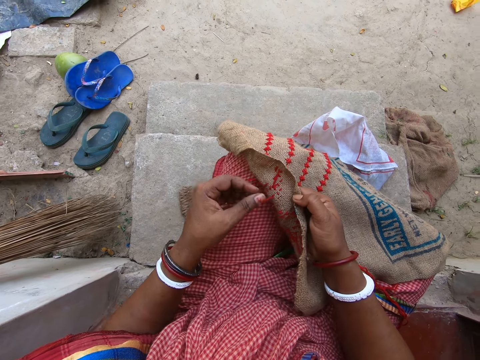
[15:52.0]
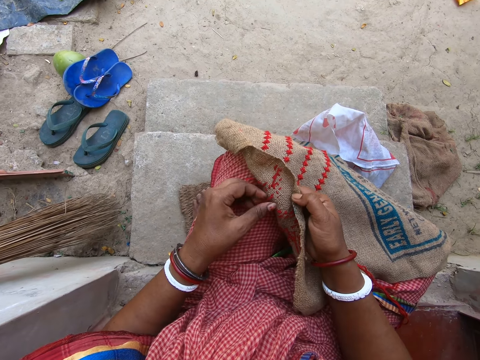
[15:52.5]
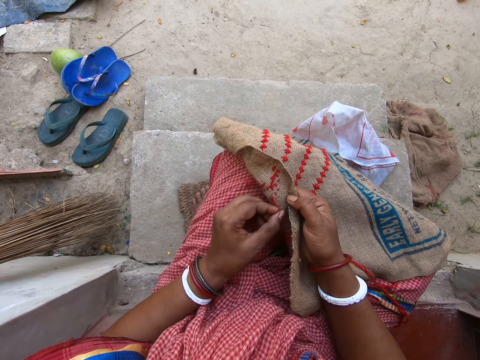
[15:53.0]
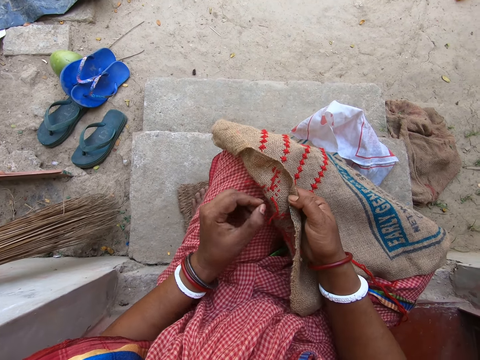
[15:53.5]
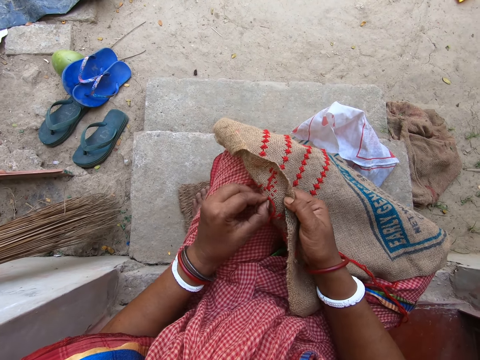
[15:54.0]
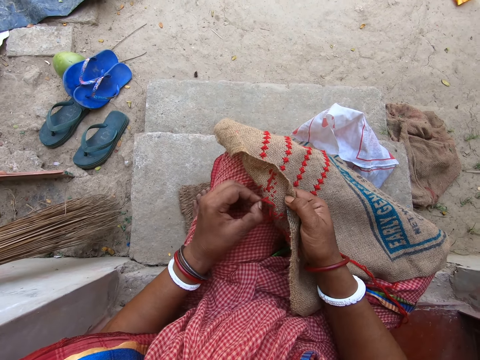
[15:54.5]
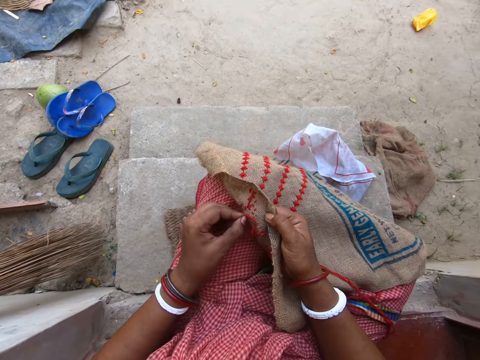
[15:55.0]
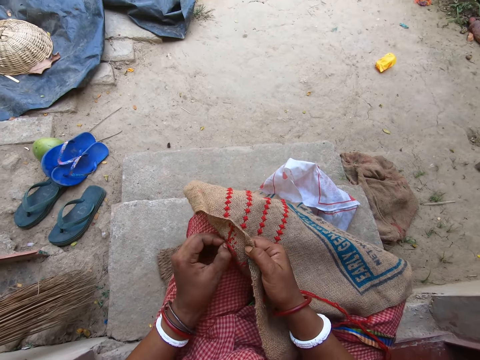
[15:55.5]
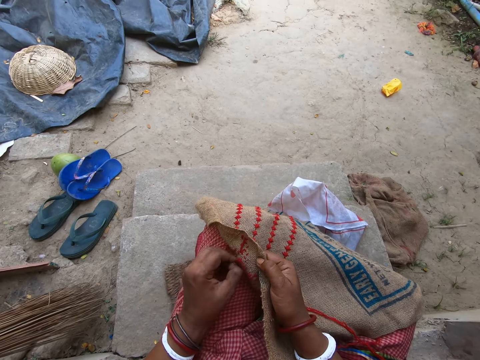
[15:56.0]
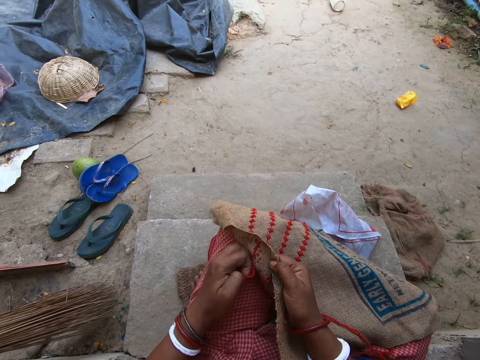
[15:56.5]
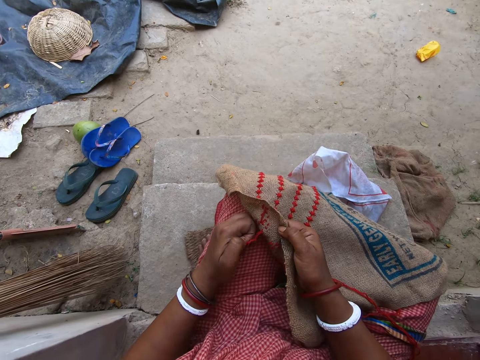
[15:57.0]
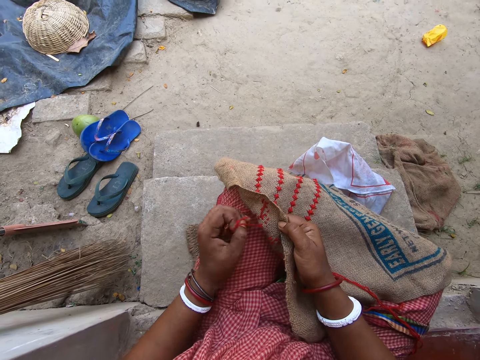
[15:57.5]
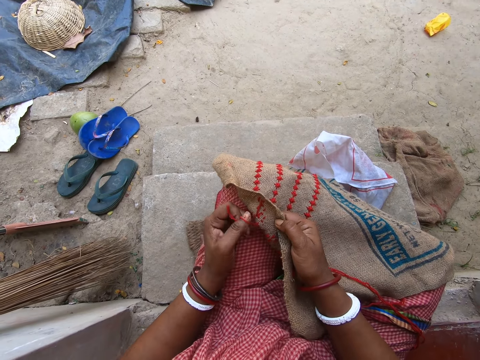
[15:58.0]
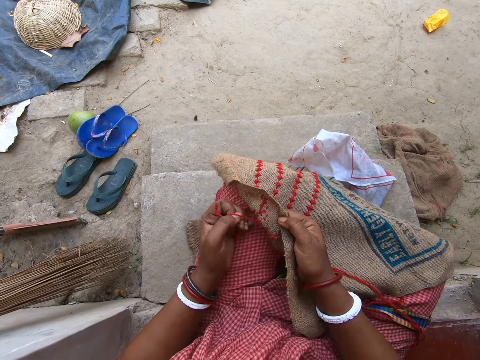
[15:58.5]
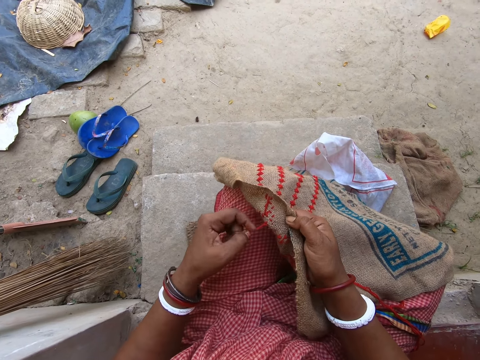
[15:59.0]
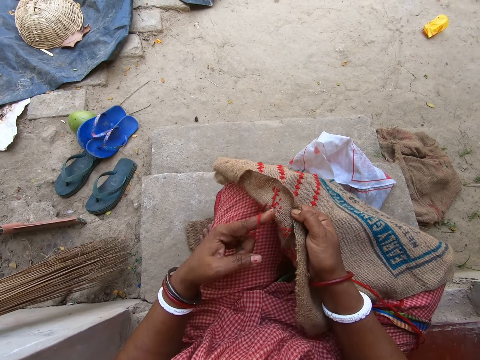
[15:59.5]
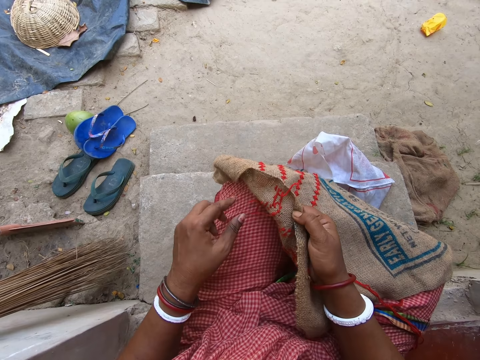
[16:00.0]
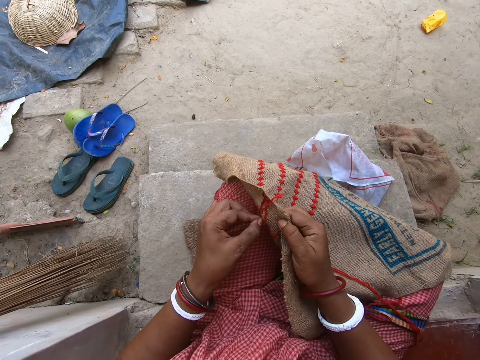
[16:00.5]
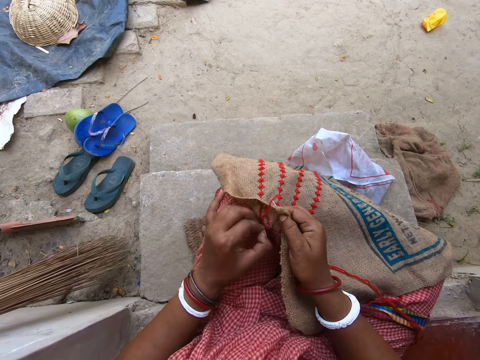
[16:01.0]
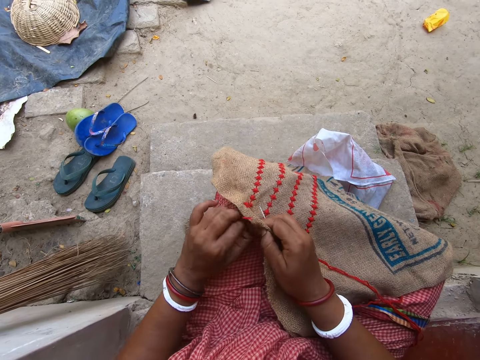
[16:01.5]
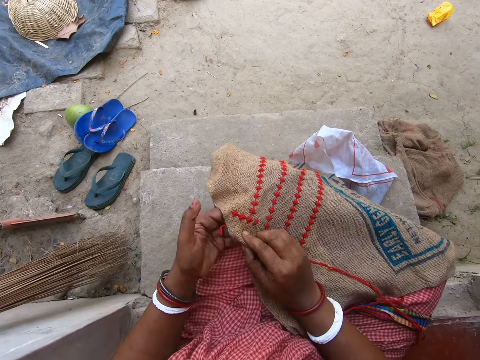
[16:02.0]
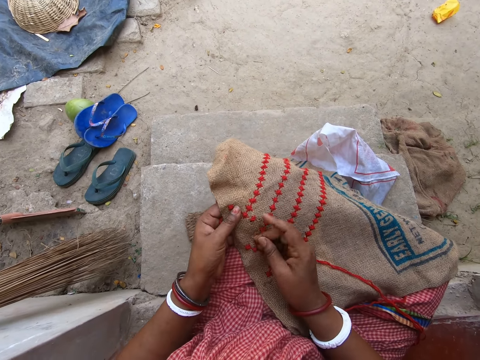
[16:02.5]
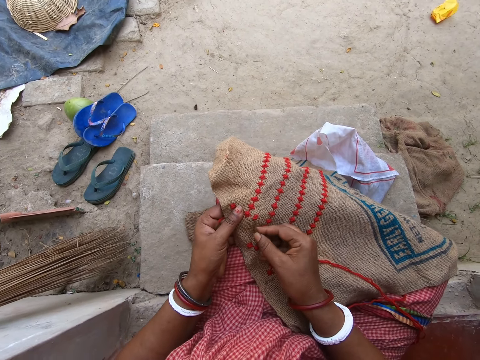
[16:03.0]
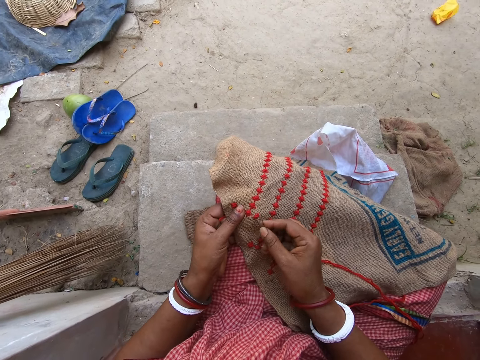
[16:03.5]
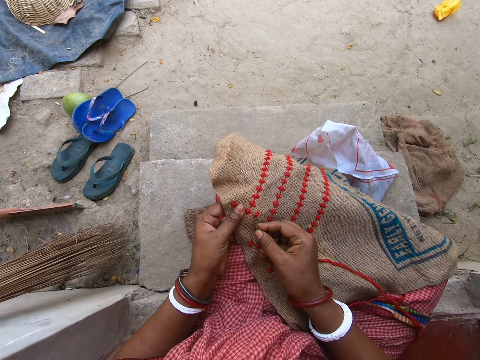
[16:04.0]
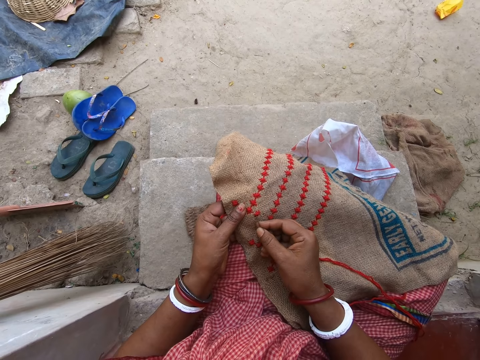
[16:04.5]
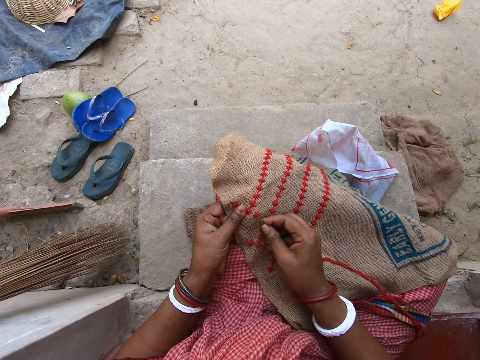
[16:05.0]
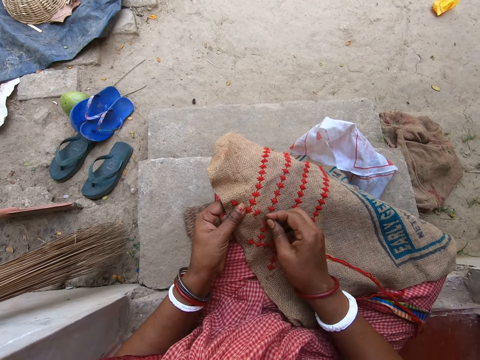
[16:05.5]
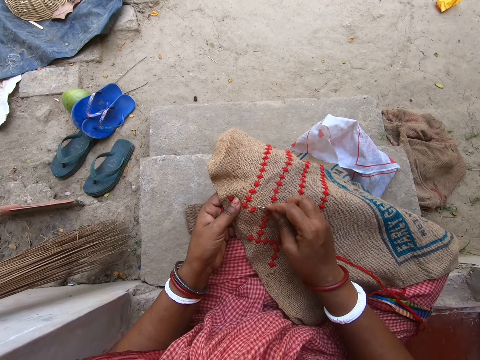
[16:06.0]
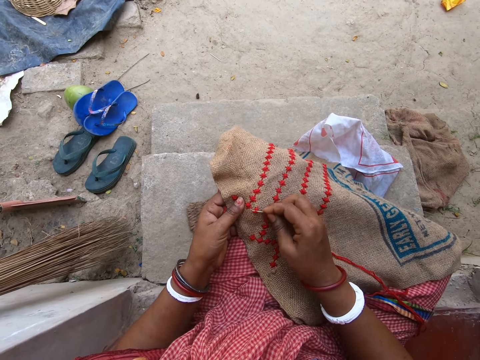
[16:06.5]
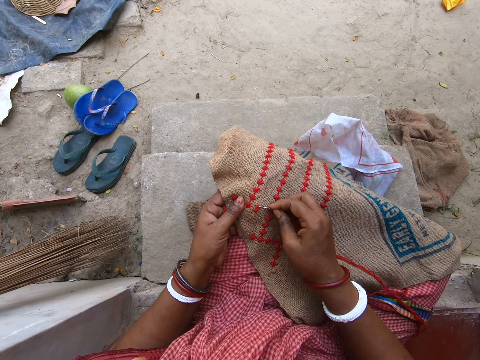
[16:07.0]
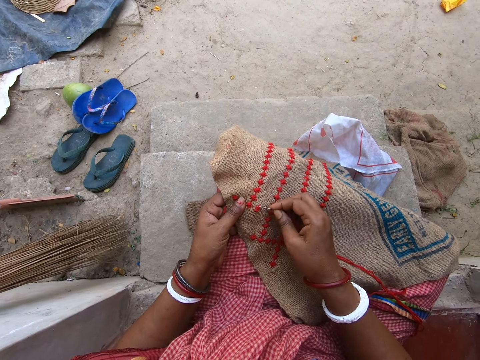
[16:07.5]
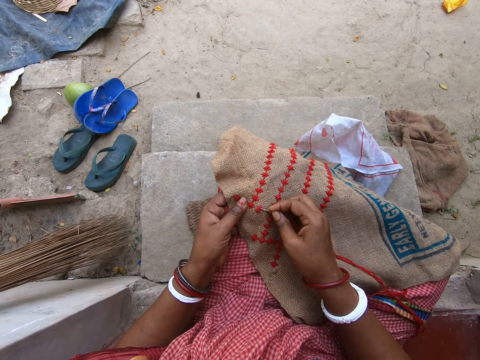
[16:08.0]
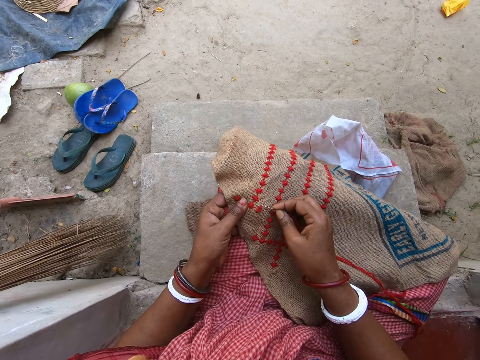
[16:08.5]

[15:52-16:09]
The camera wearer pulls the thread in the embroidery with her left hand. She removes threads on the sack cloth with her hand. She pulls the thread on the embroidery with the needle in her right hand.

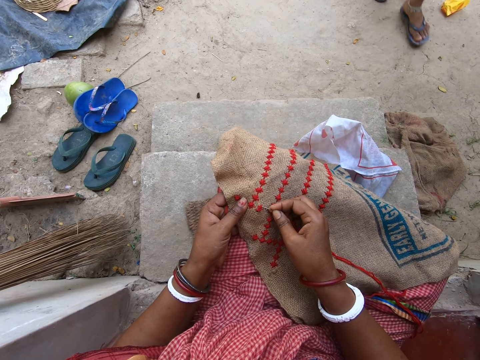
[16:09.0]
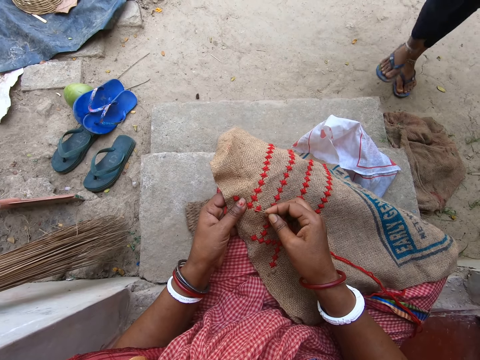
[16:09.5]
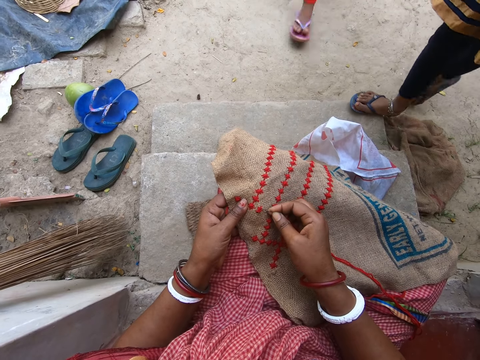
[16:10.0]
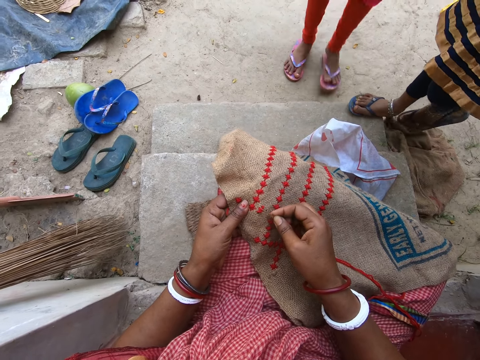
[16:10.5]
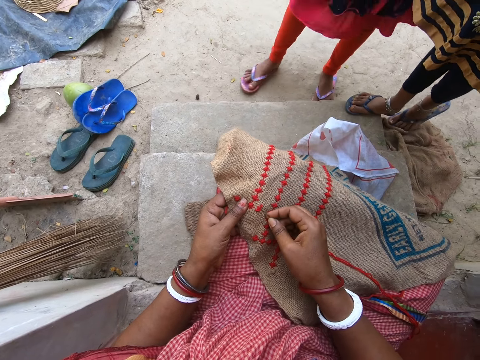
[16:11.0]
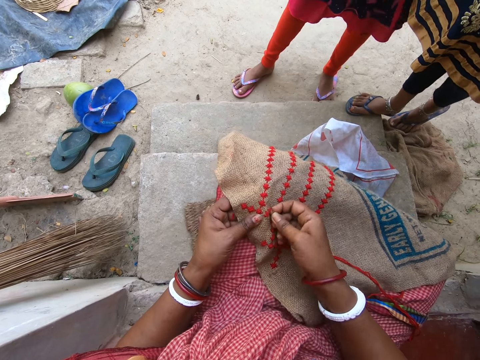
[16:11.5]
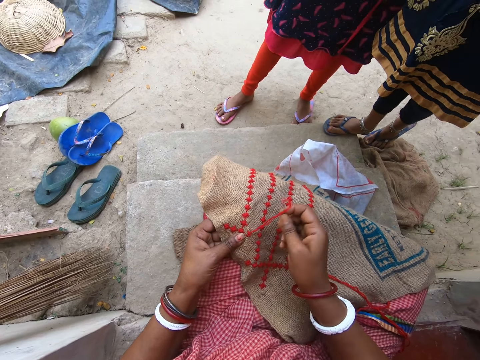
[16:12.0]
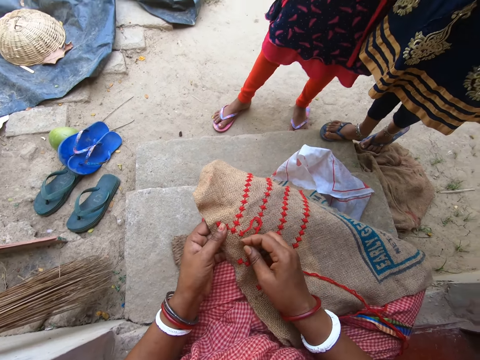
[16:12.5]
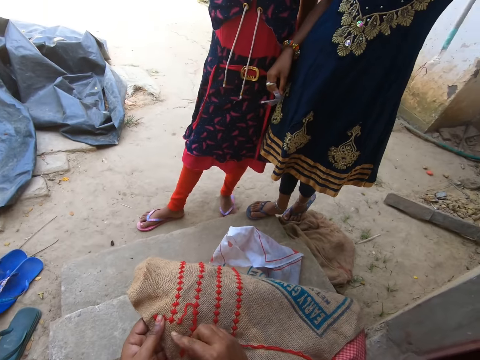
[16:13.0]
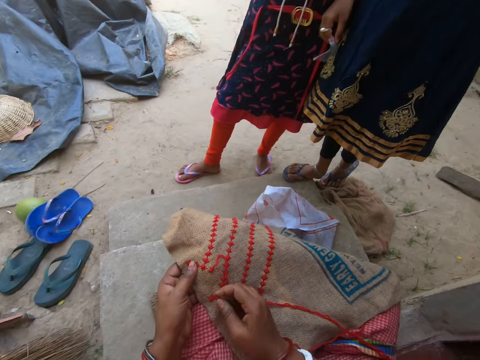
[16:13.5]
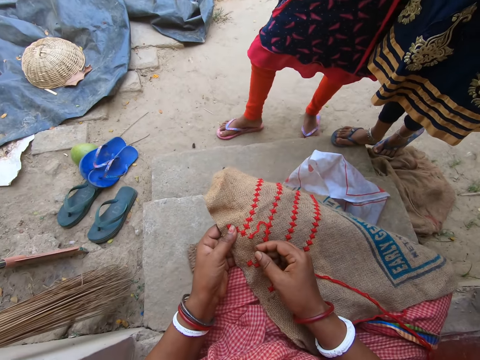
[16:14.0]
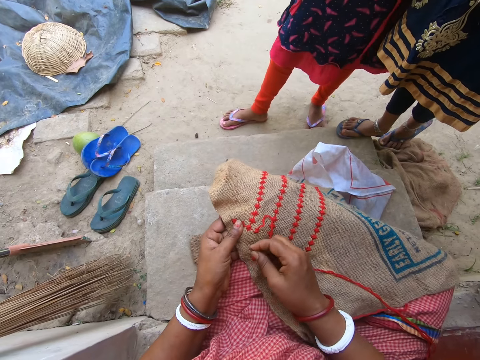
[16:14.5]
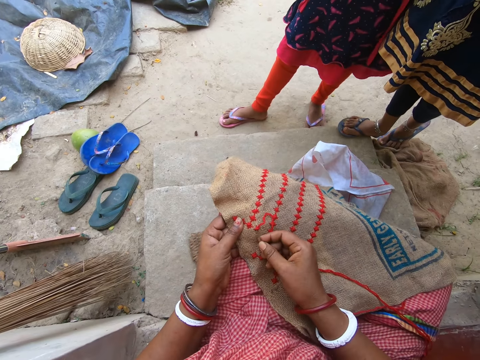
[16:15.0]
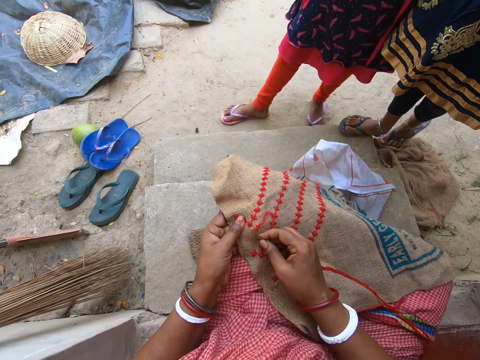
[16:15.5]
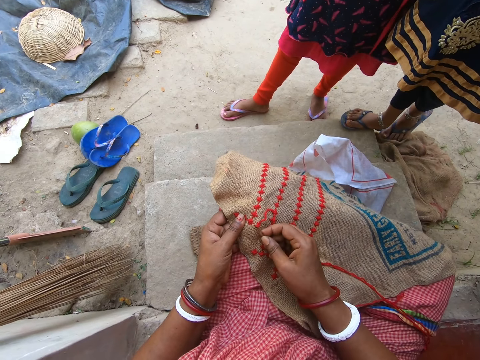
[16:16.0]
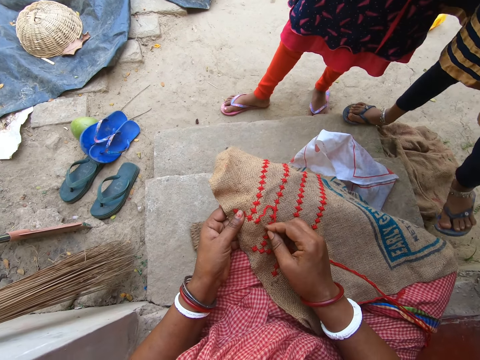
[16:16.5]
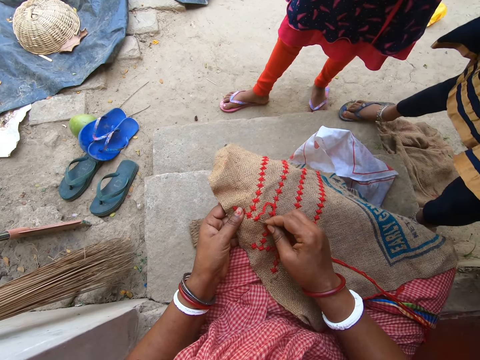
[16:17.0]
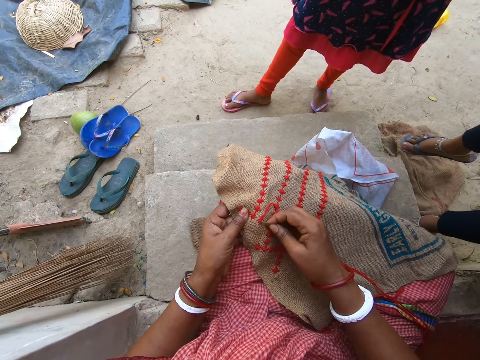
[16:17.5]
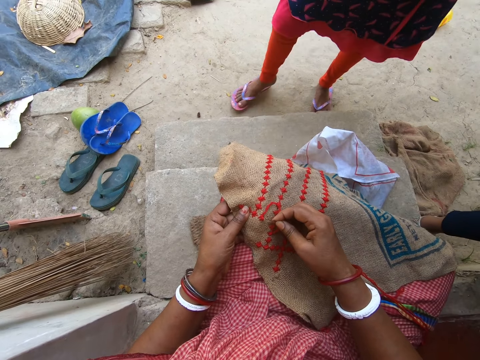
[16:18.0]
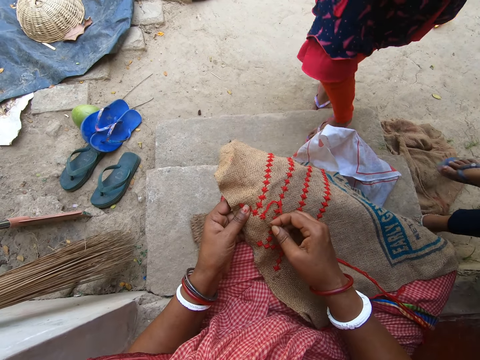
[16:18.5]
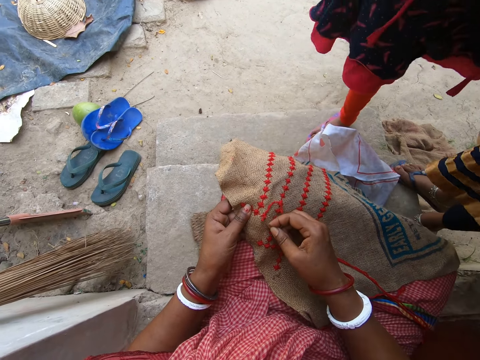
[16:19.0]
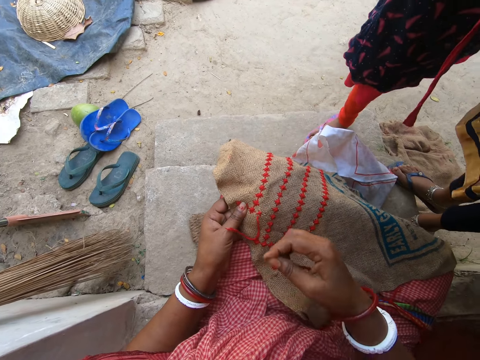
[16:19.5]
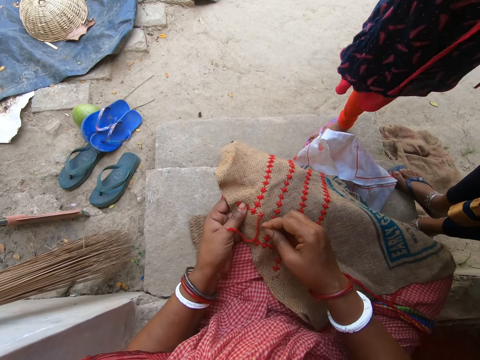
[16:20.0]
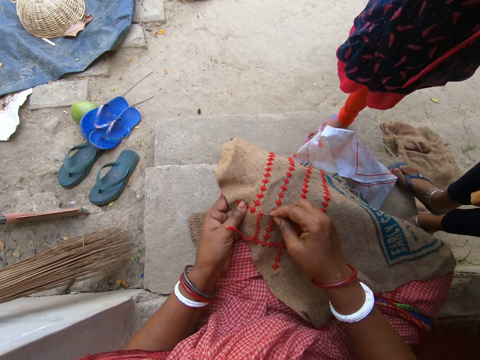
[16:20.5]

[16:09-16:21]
The camera wearer pulls the thread on the embroidery with the needle in her right hand. She pulls the thread again.
